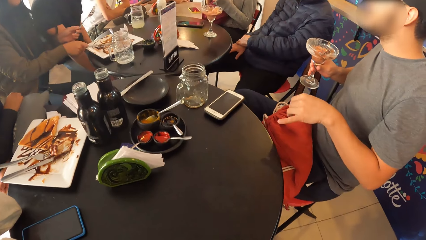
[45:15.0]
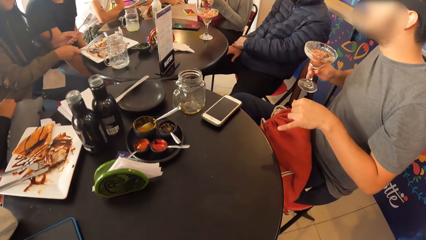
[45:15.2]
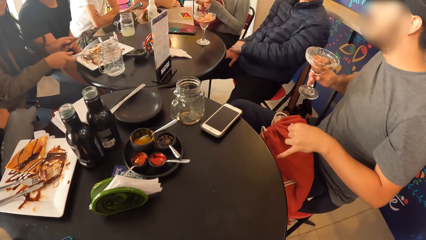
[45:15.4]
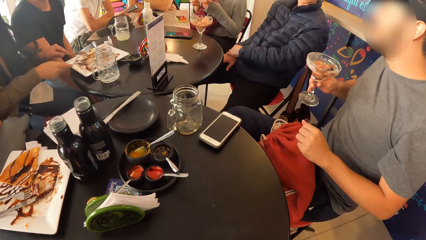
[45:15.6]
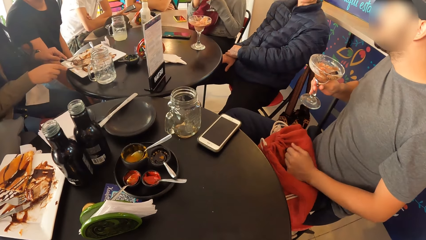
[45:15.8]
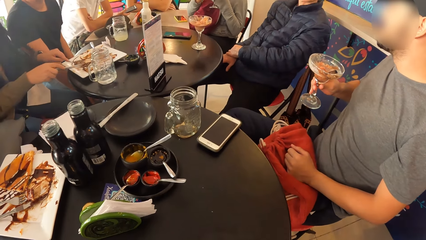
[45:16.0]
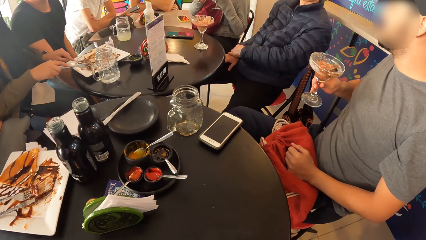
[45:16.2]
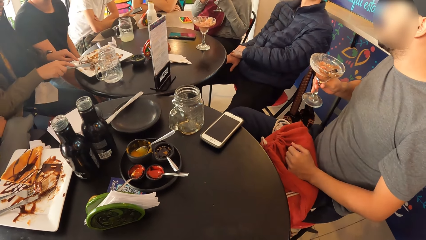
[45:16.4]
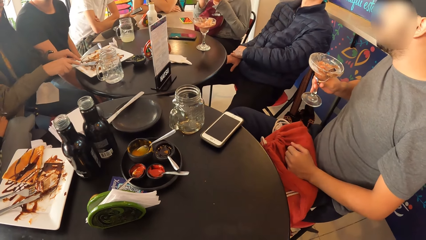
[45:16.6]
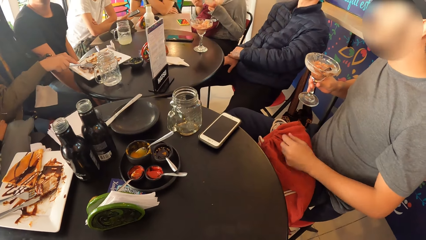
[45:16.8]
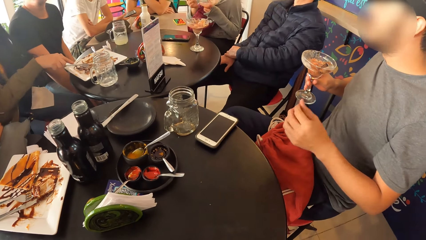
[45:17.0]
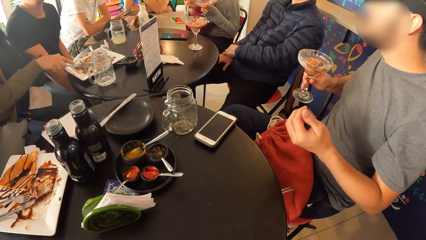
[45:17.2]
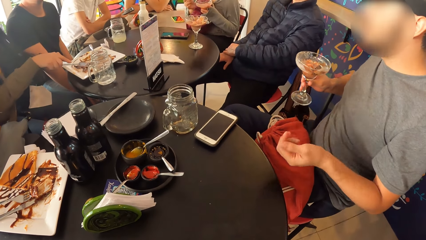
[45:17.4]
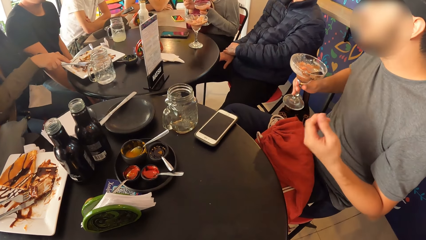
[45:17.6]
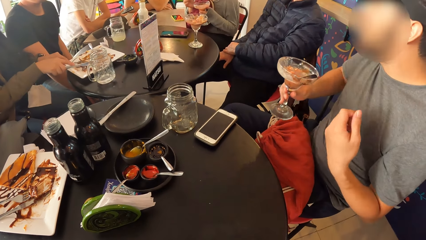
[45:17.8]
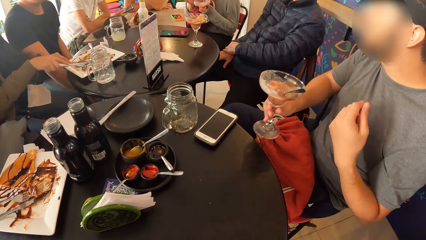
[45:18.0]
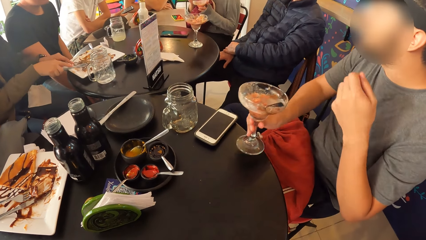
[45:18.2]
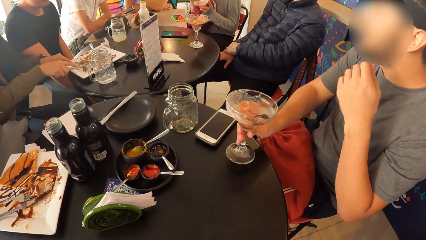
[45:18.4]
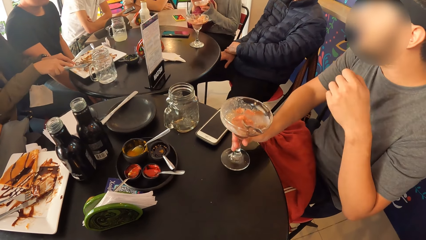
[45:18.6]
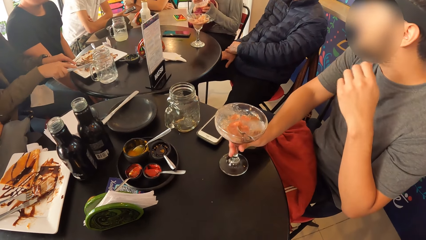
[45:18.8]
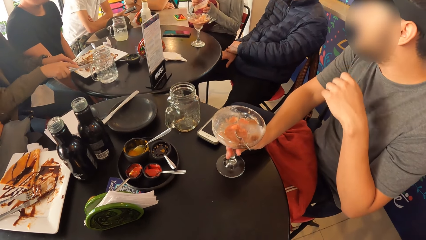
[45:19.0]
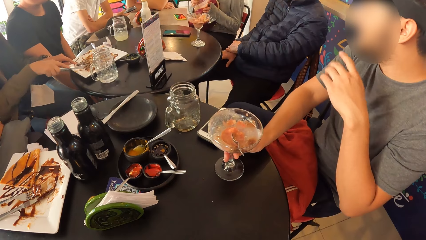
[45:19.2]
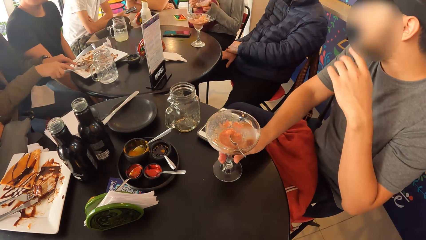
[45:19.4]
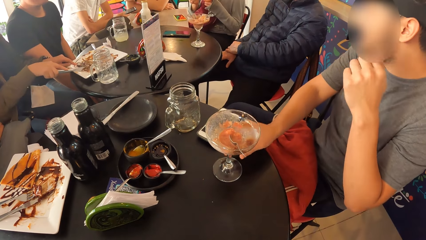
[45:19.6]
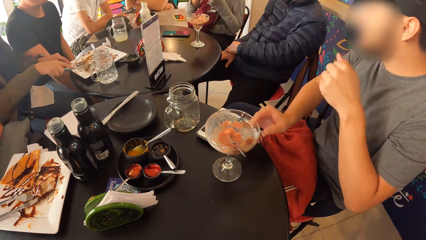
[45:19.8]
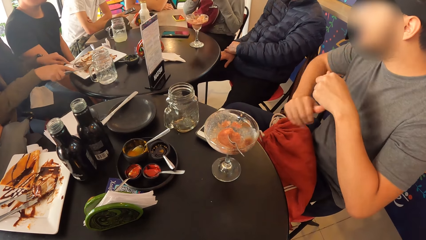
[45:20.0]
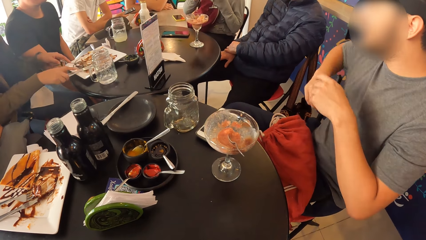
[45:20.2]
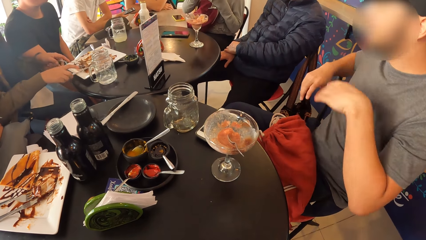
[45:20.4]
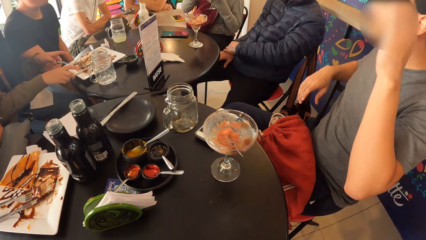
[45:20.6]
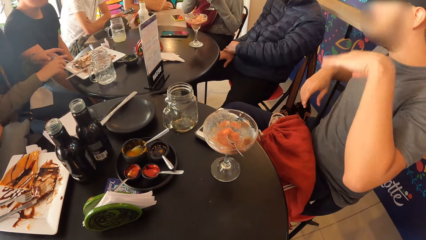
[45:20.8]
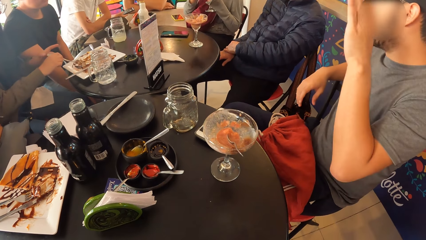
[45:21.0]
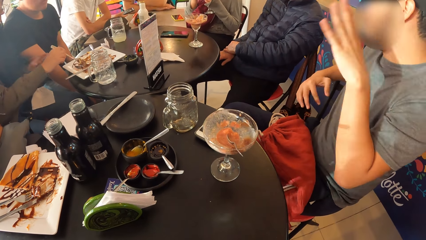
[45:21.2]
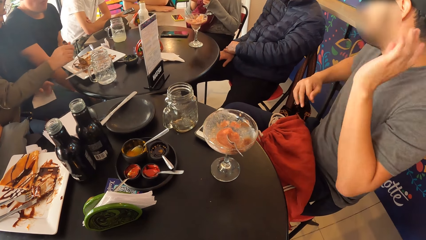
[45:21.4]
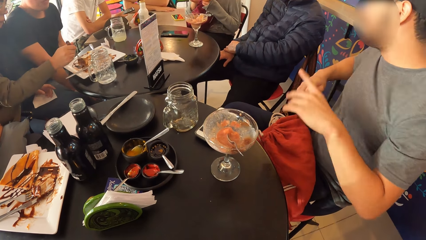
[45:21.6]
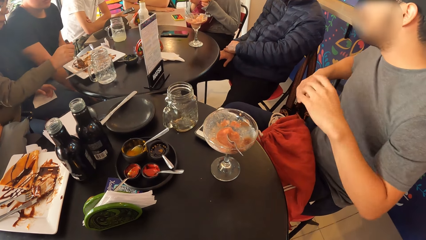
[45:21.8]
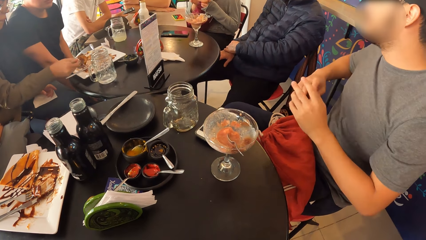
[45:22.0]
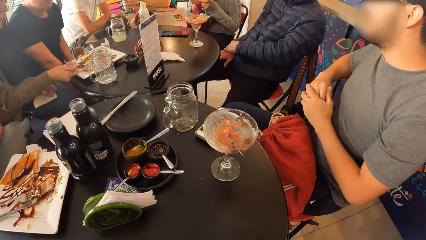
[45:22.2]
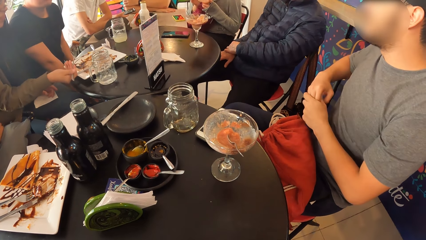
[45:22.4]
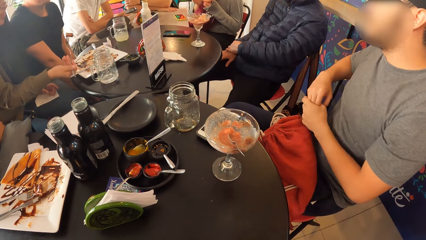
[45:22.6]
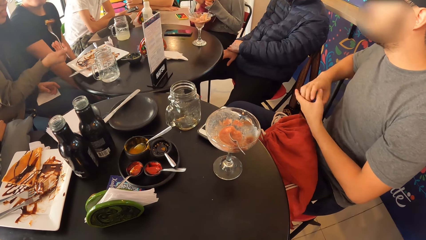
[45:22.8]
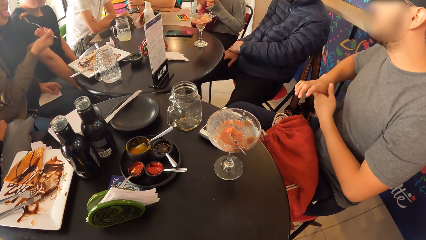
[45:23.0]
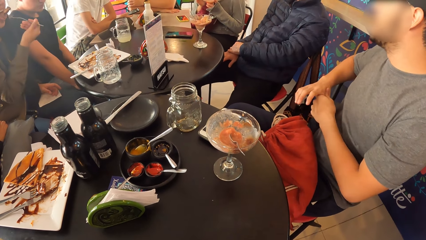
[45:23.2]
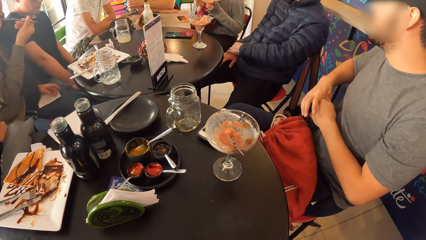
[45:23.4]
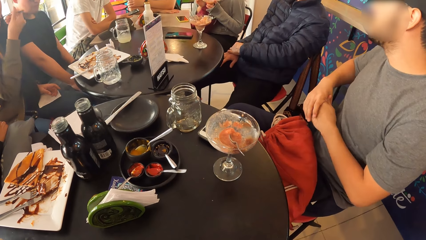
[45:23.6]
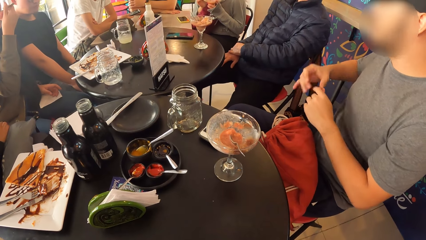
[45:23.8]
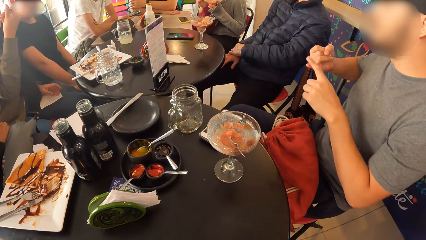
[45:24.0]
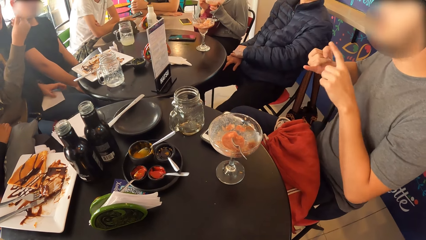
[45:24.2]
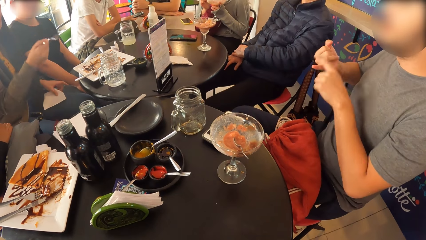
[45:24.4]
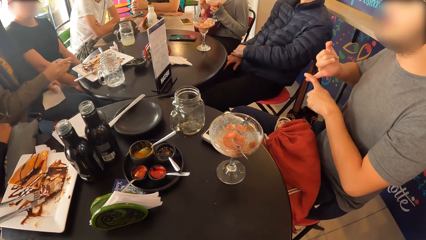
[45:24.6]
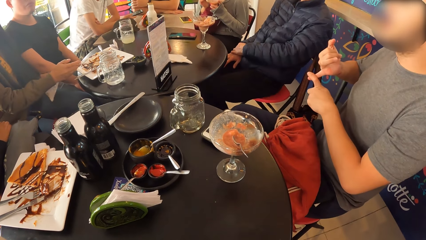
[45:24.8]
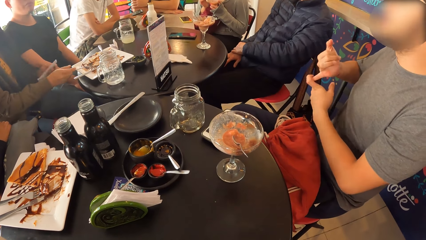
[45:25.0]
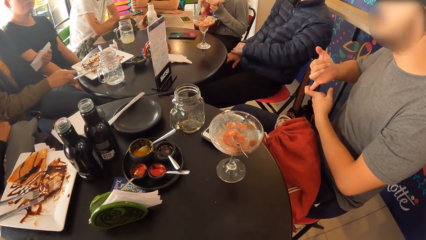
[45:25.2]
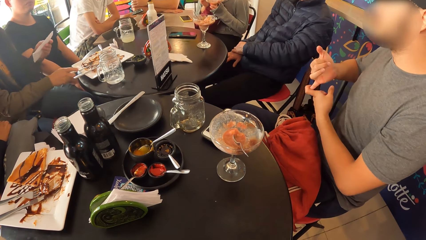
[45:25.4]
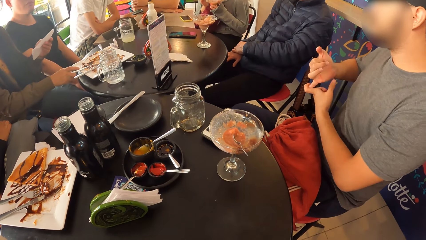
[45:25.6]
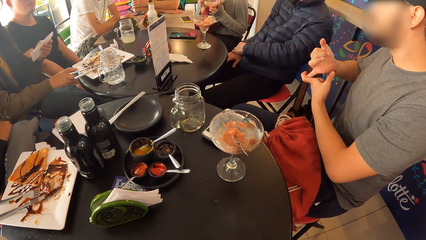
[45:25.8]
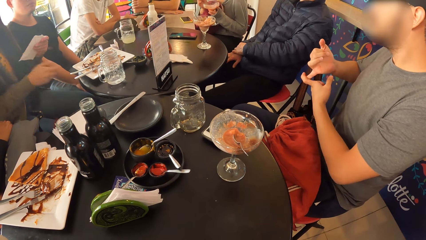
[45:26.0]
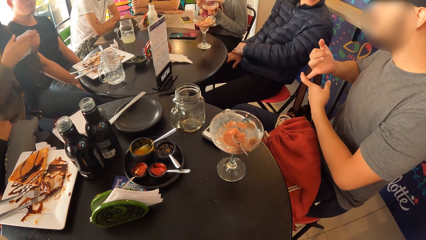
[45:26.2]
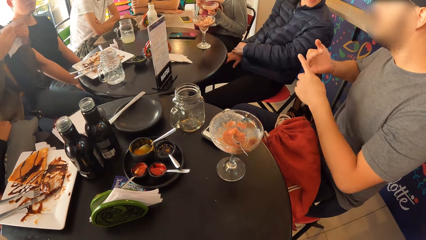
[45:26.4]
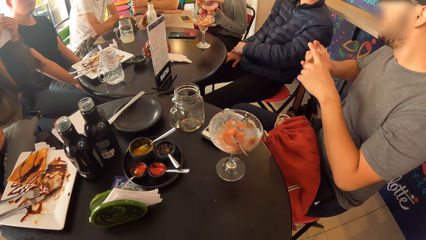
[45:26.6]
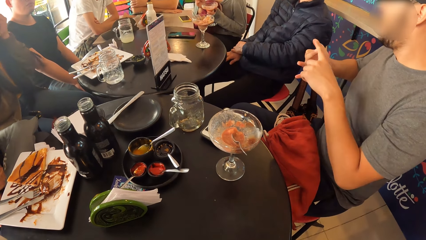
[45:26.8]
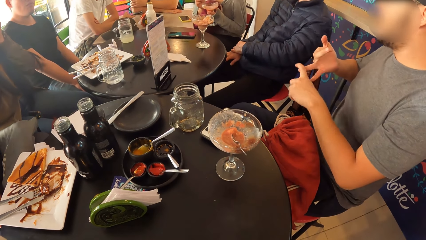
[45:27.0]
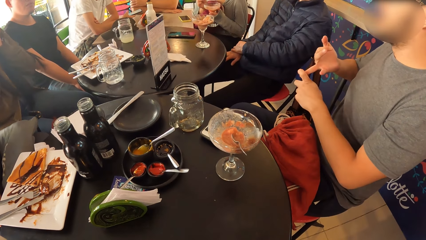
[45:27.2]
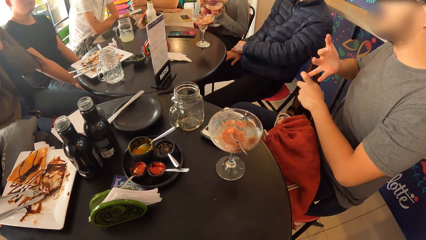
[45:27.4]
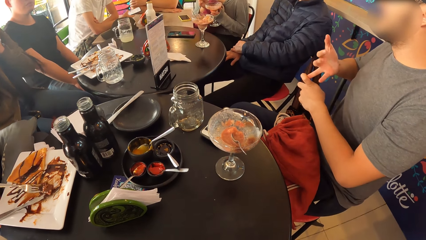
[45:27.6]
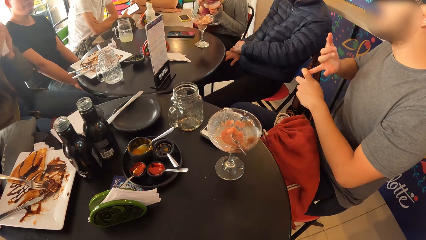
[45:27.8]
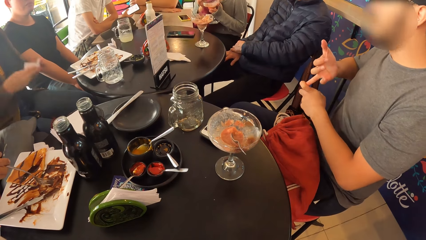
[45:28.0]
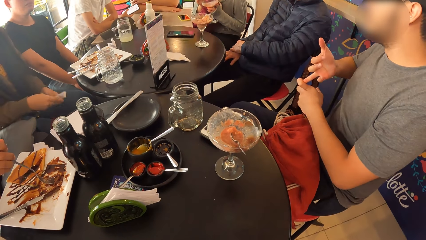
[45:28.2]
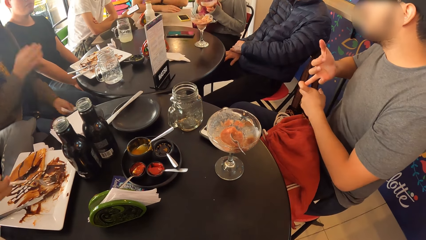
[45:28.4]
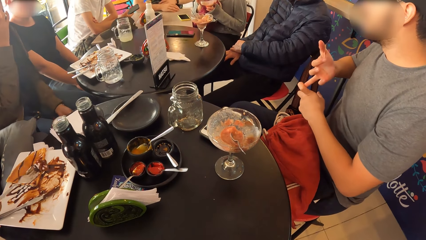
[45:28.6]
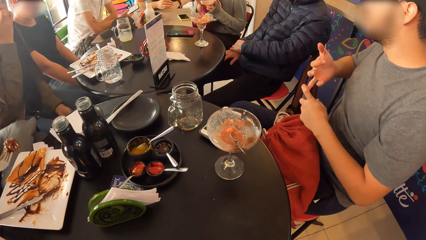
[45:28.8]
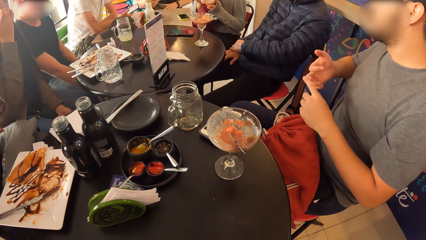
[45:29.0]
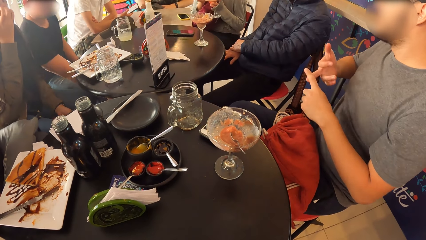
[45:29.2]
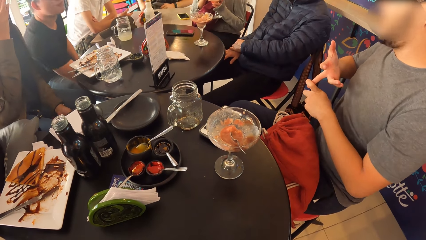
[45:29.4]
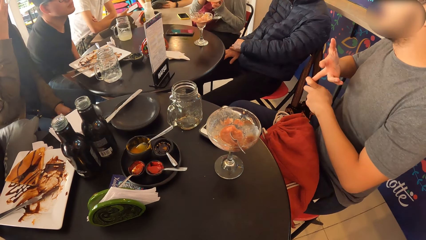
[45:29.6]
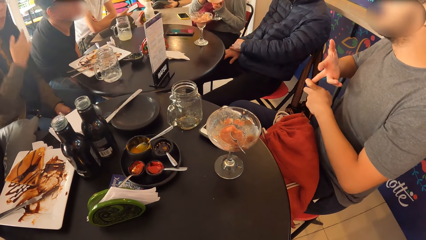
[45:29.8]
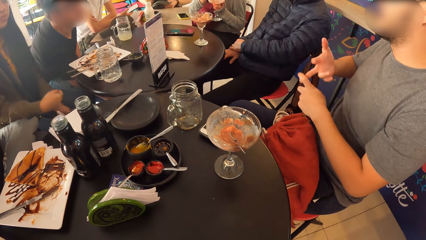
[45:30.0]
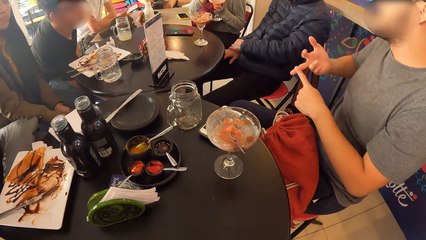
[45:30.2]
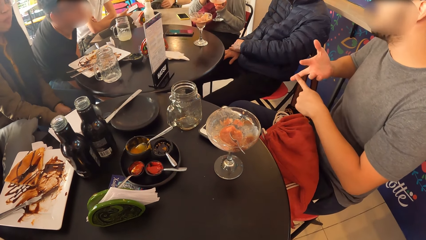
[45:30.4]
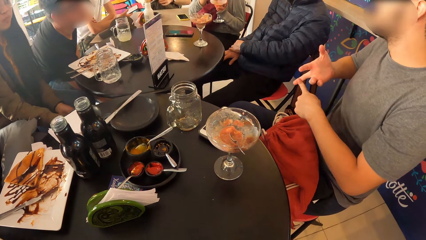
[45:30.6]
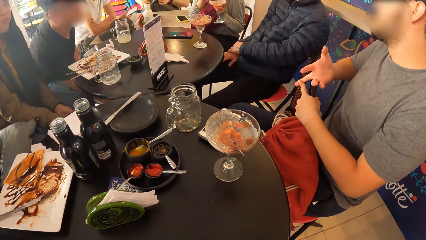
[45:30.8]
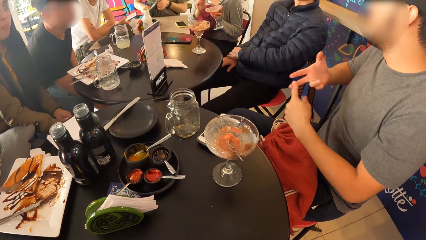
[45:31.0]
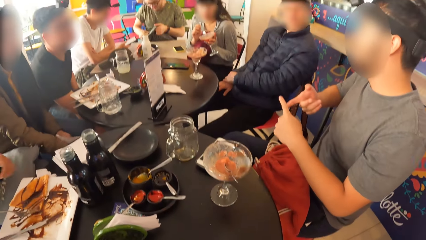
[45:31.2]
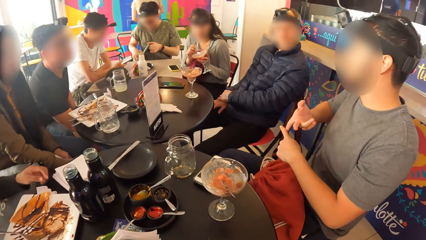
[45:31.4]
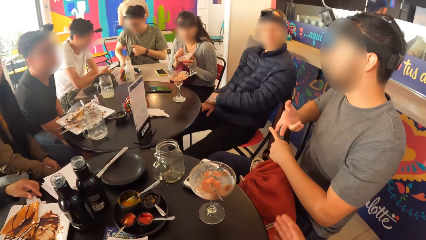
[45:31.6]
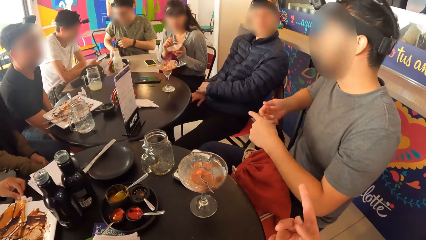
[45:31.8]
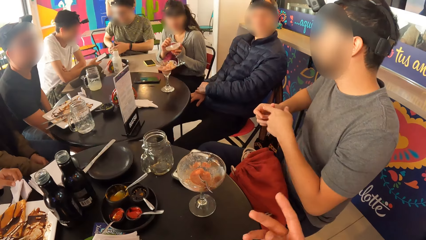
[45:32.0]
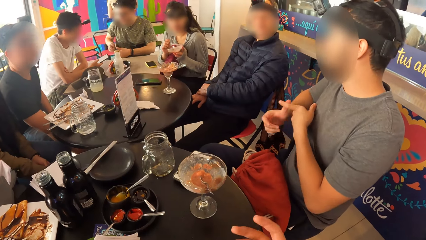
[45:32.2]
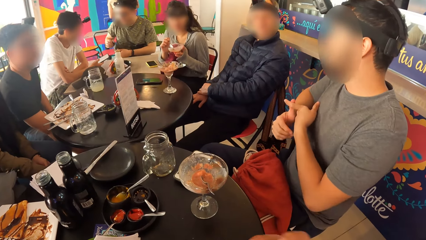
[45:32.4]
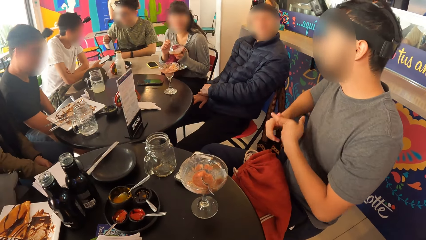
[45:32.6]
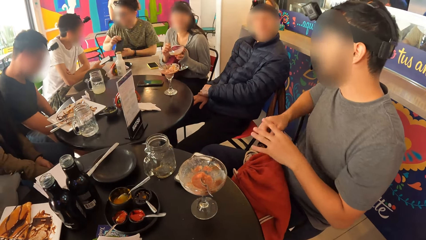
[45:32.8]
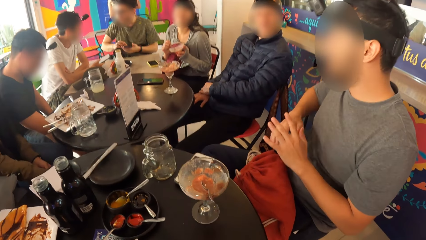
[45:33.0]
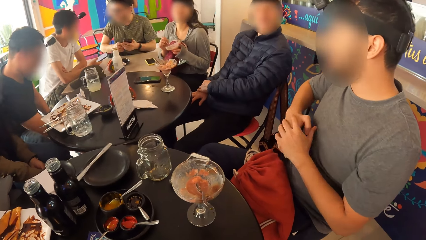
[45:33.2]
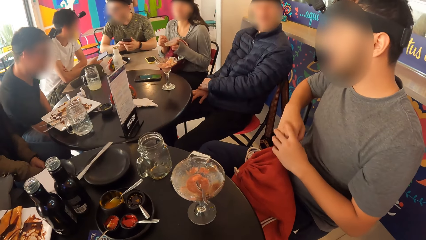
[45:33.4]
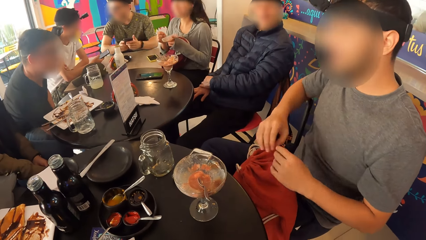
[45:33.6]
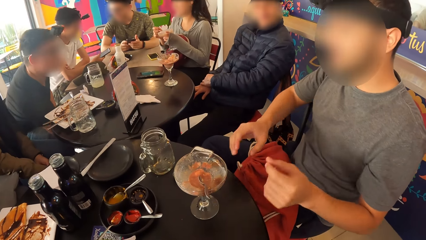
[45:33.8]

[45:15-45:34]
A woman picks the knife from the plate with her right hand. Another woman holds a knife on a plate on a table with her right hand. The second woman cuts the bread on the plate with the knife in her right hand and the fork in her left hand. A man gestures with his hand. The man interacts with a group of people on the table. The man drops the glass cup in his right hand on the table. The man gestures with his hand. The man lifts his hand. The second woman eats the bread and syrup with the fork in her right hand. The man gestures with his hand. The second woman drops the fork in her right hand on the plate on the table. The second woman cleans her mouth with a tissue paper with both hands. A third woman picks the fork with bread and syrup on the plate on the table with her right hand. The man gestures with his hand. A lady eats something. The man counts his fingers. The third woman picks a piece of folded tissue paper on the table with her left hand.
